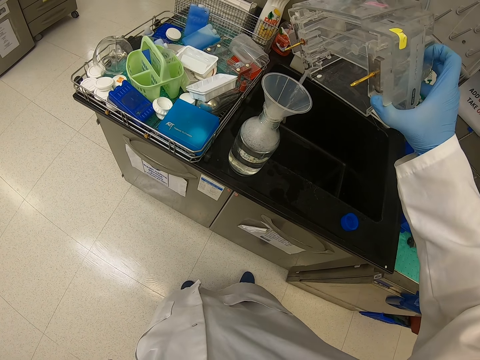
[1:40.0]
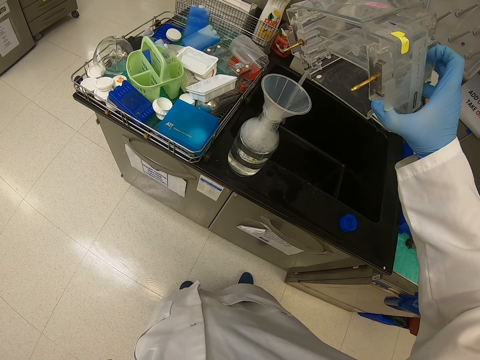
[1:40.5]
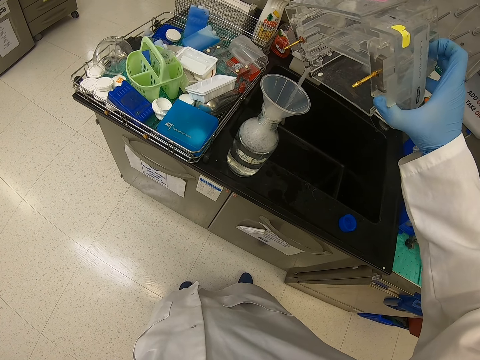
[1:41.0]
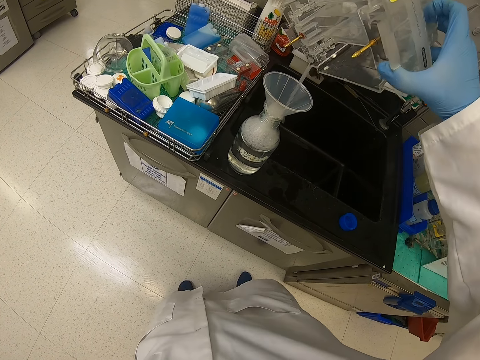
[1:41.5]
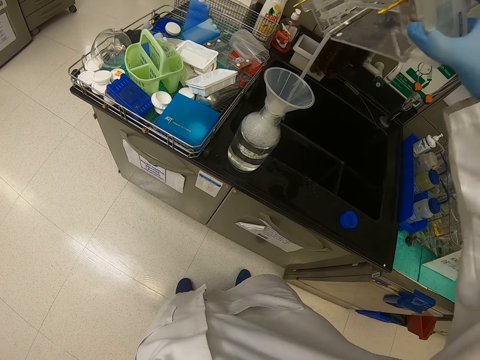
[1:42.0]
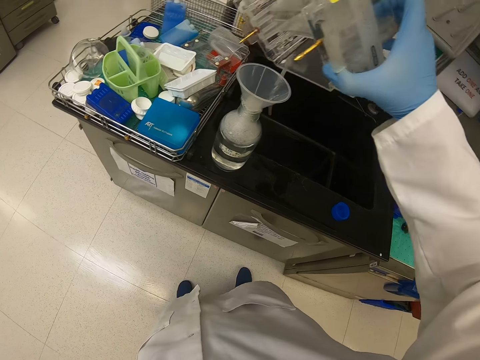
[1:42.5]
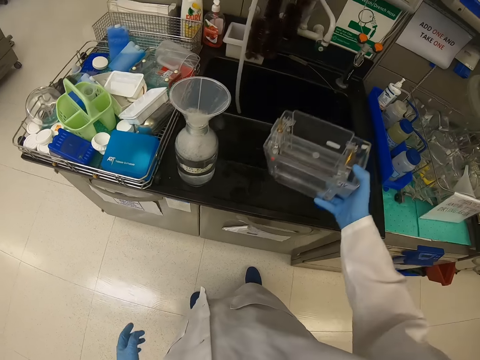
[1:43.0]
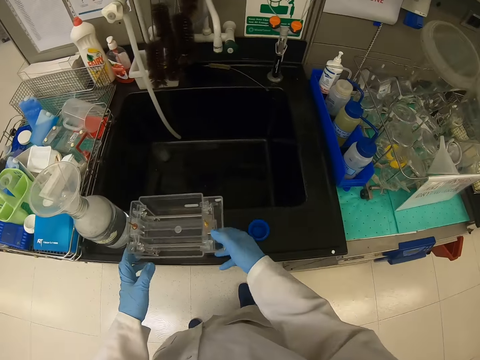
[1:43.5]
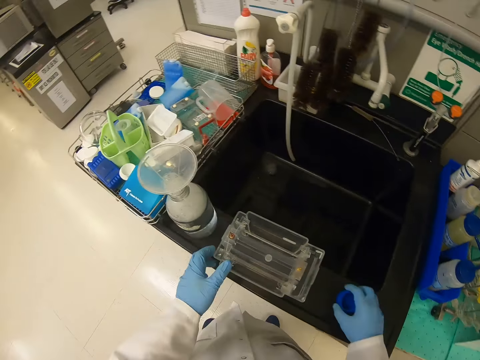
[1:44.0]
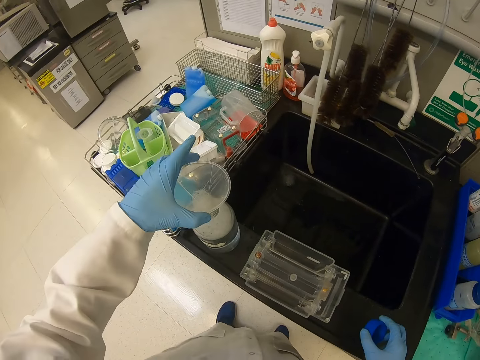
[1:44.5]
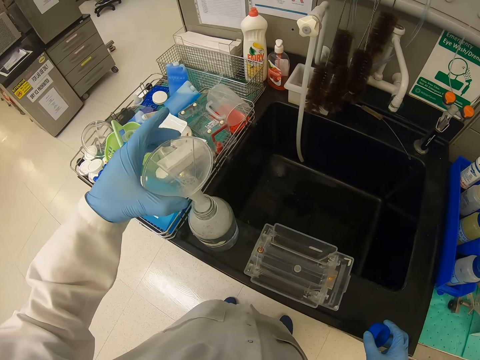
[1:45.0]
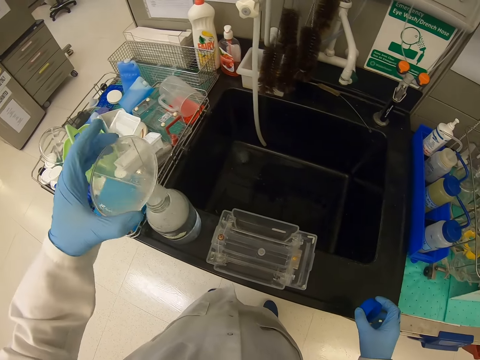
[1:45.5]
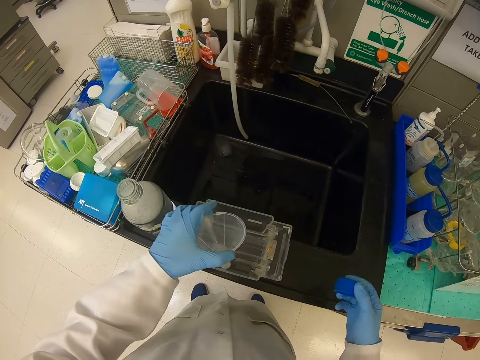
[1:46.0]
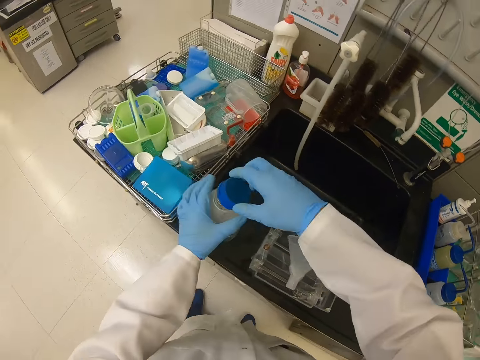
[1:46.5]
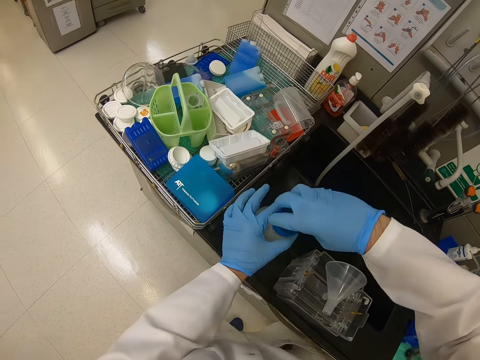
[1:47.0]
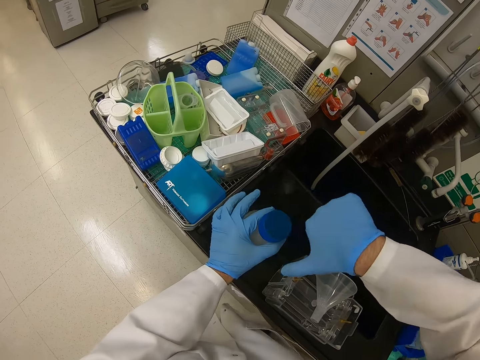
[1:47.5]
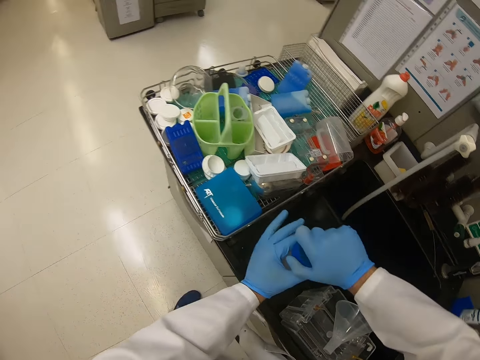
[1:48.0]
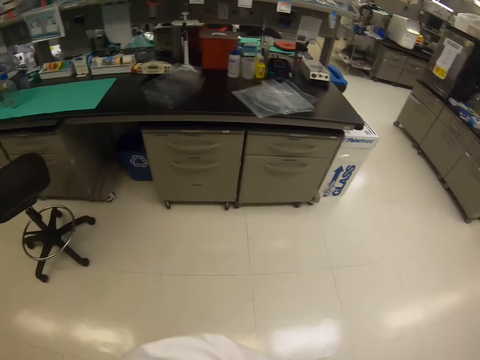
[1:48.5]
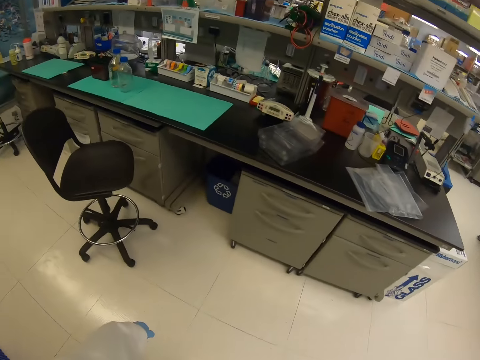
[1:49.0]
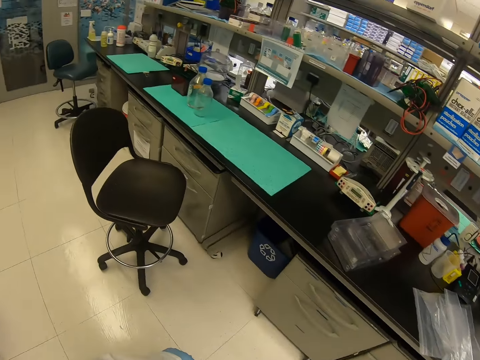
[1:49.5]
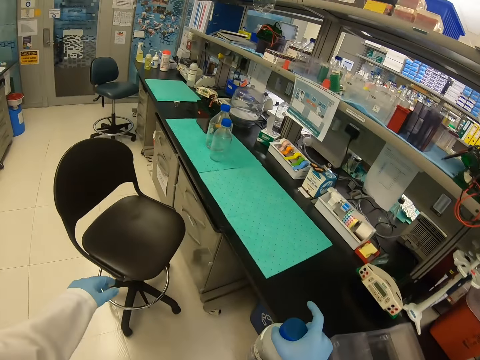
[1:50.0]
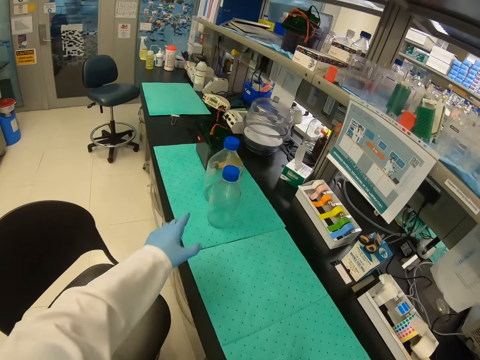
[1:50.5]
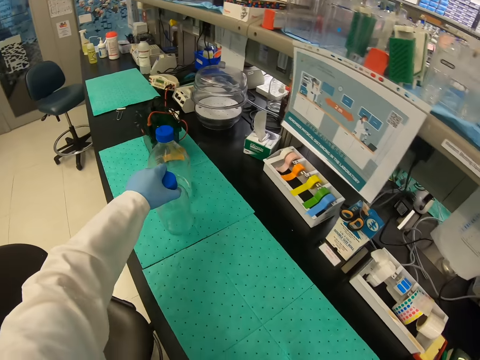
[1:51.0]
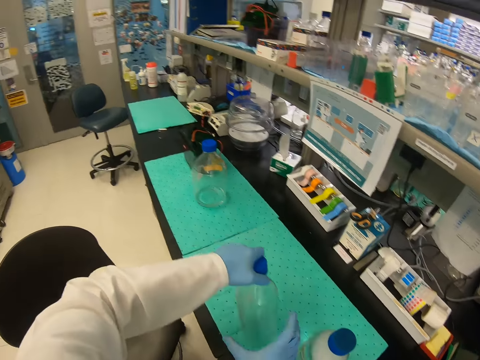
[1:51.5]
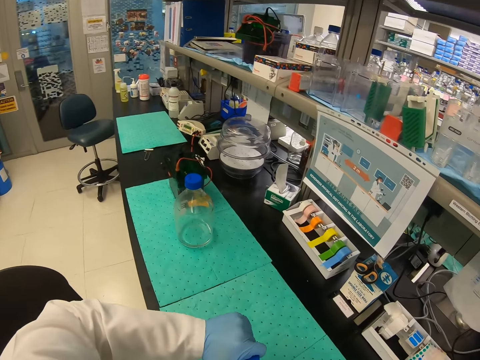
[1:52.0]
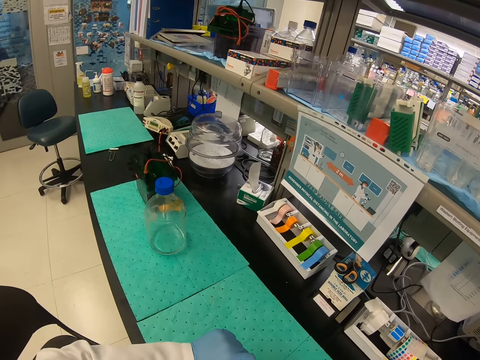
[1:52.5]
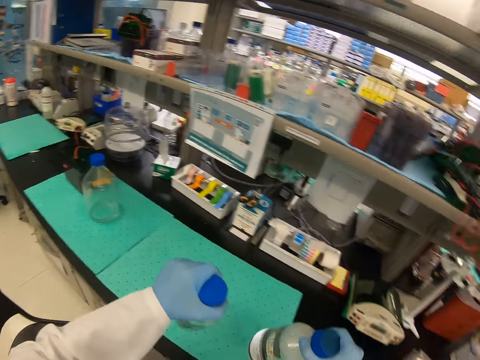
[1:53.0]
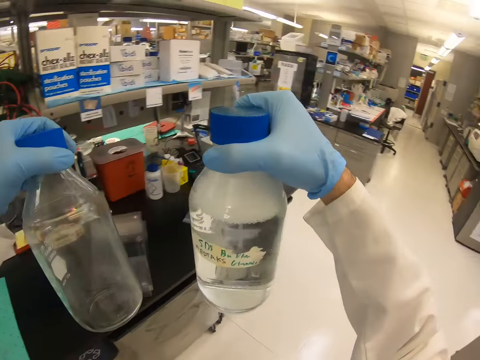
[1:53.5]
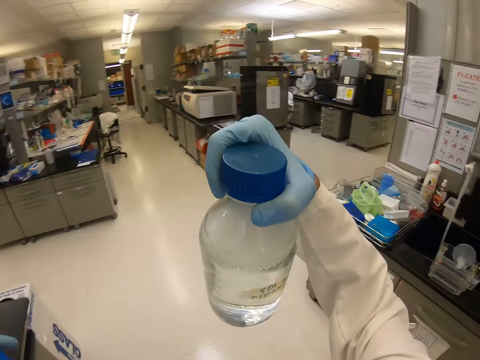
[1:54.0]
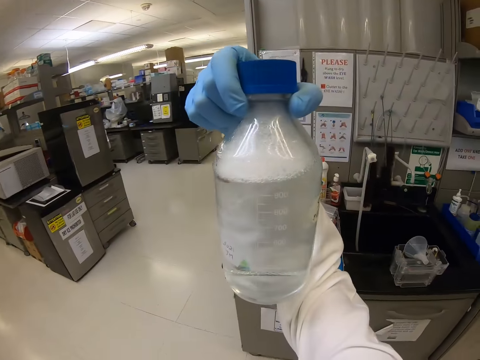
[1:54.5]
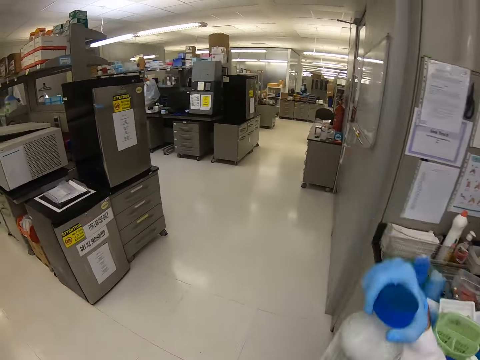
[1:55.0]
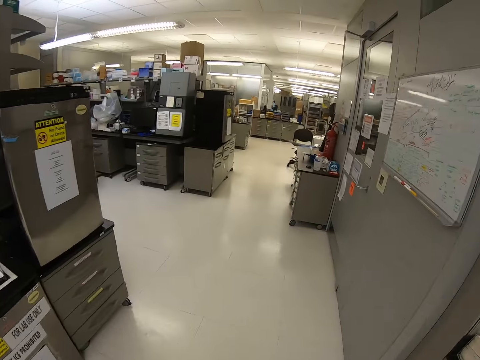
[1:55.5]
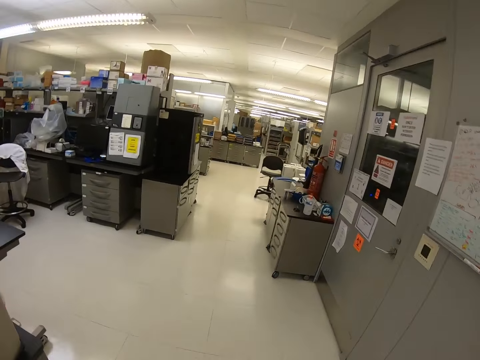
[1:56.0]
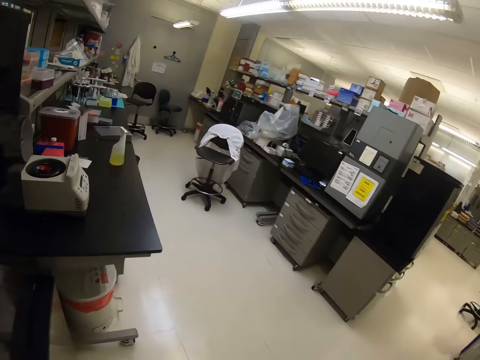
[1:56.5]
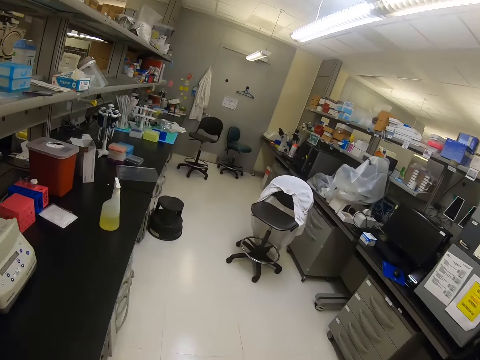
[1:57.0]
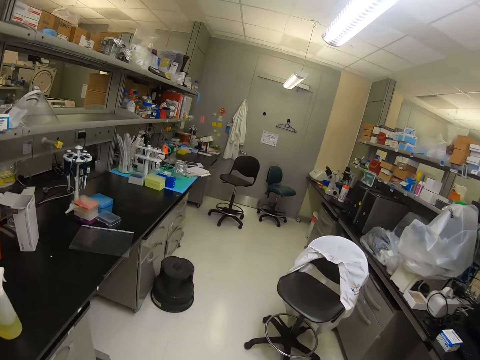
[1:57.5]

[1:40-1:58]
The camera wearer puts the container on the sink table. They take the funnel. They close the container with a lid. They walk around the house. They take bottles. They walk around the house.

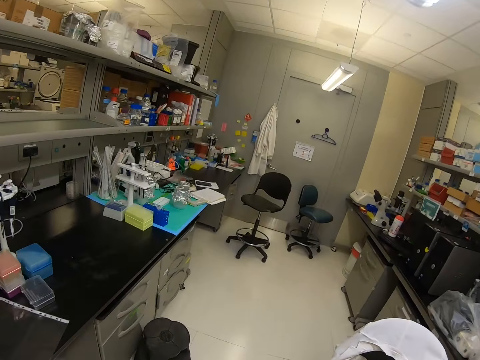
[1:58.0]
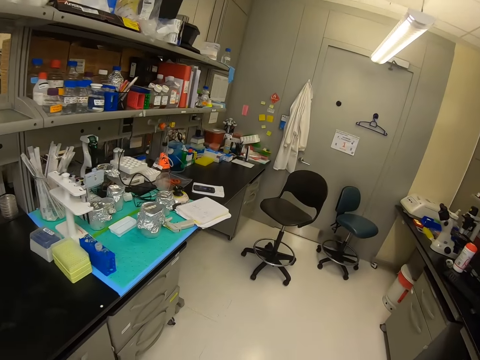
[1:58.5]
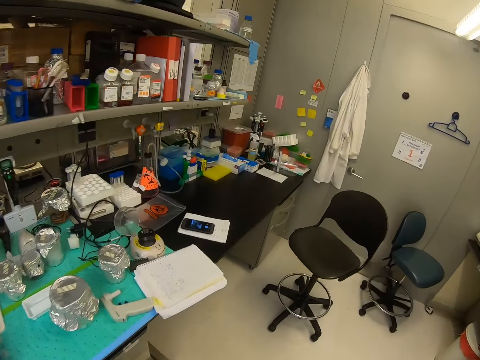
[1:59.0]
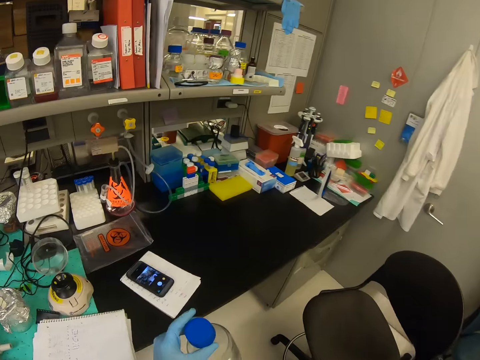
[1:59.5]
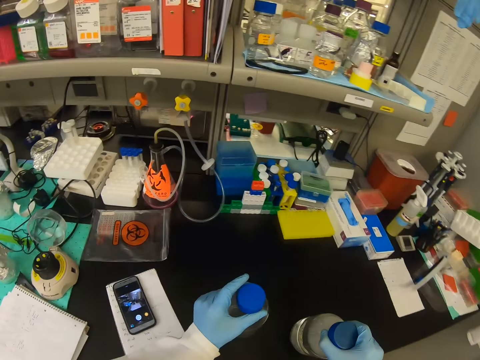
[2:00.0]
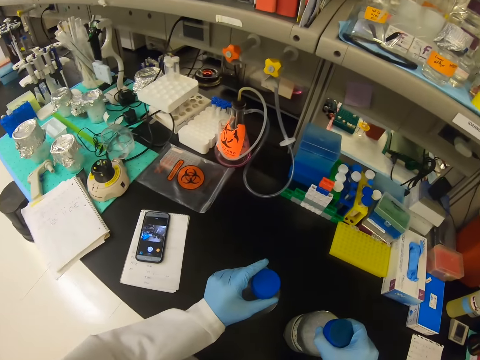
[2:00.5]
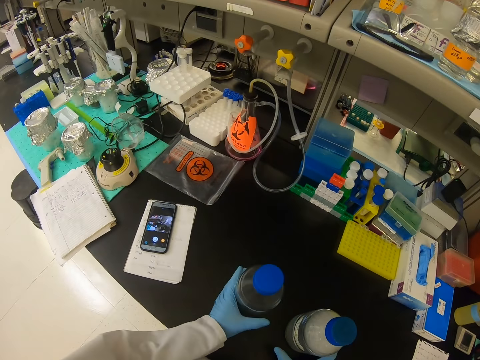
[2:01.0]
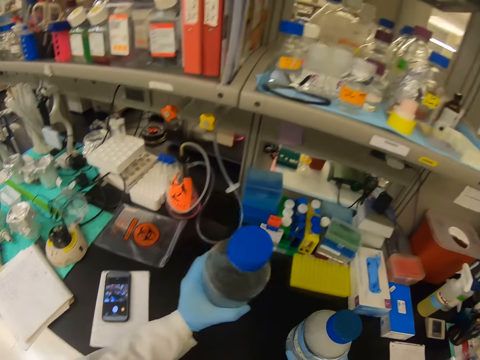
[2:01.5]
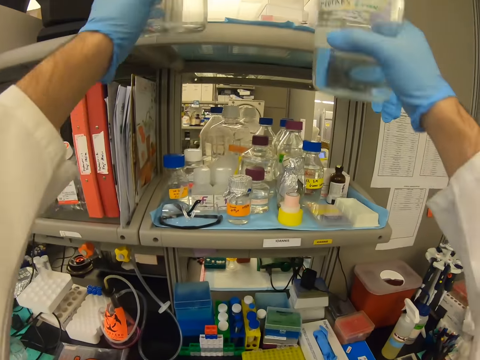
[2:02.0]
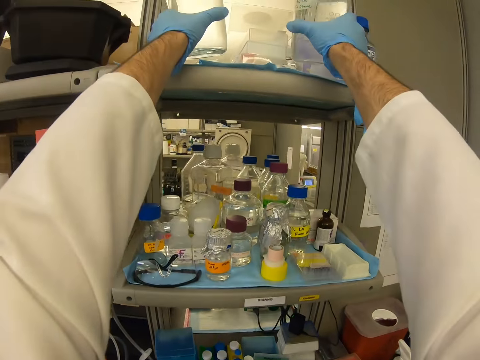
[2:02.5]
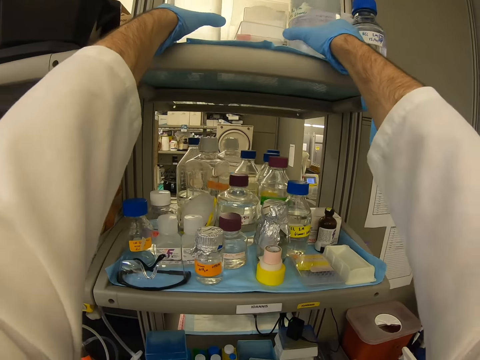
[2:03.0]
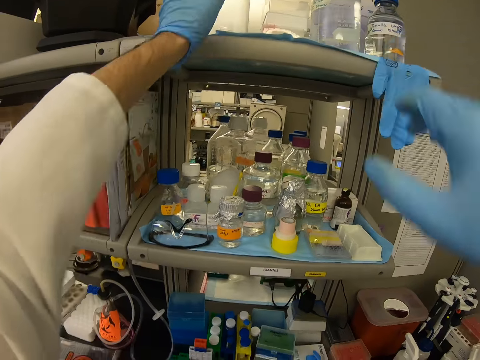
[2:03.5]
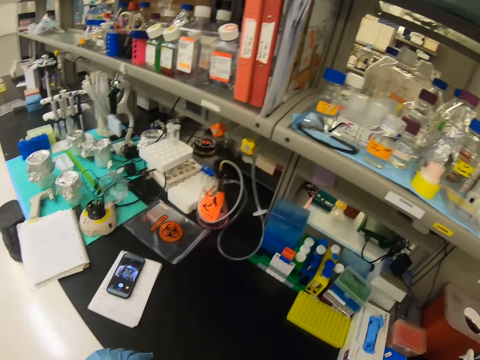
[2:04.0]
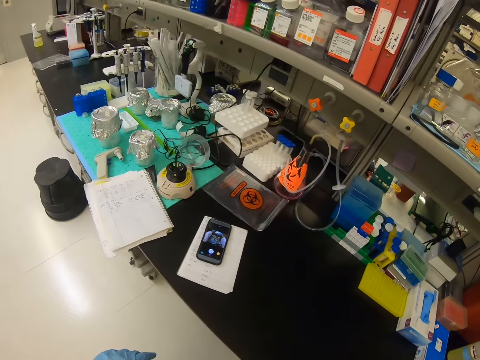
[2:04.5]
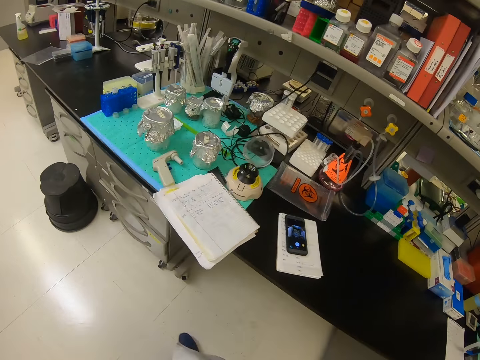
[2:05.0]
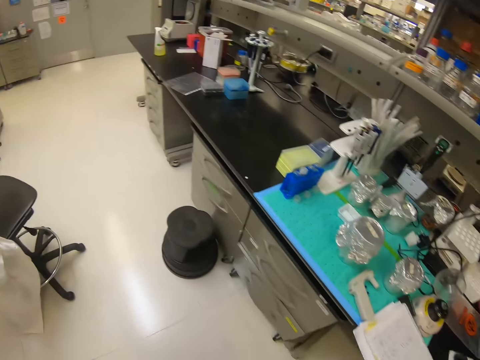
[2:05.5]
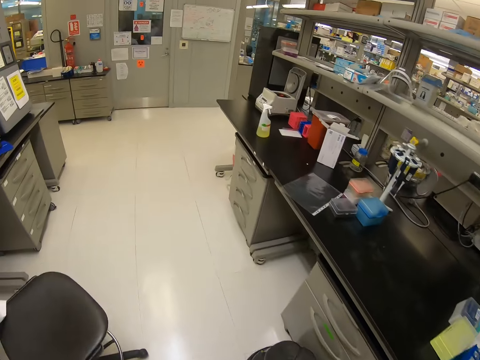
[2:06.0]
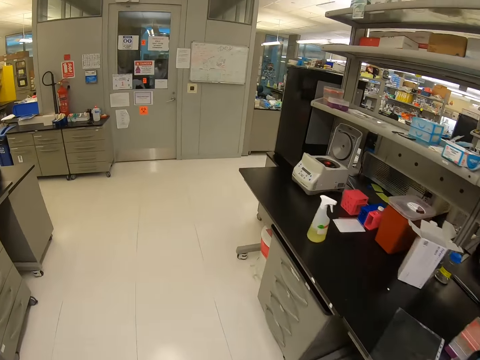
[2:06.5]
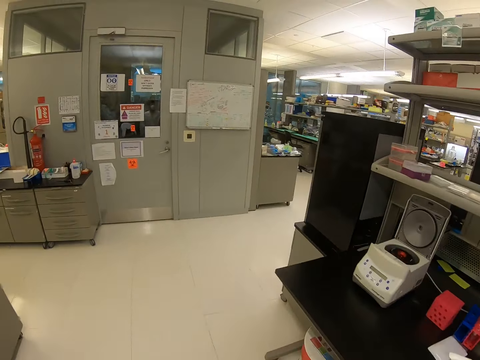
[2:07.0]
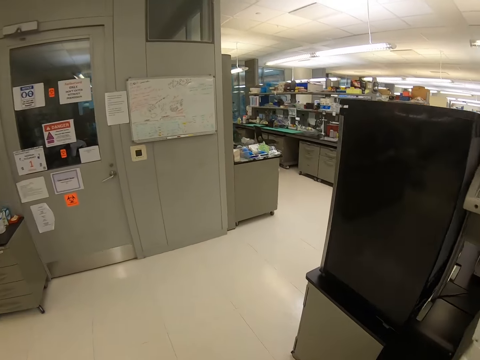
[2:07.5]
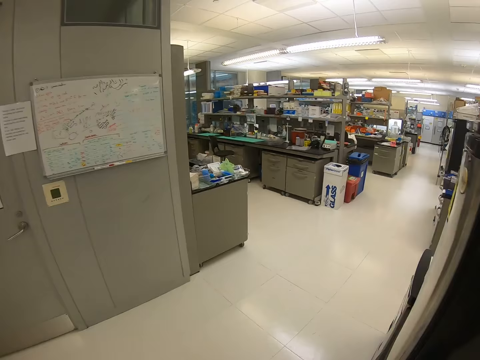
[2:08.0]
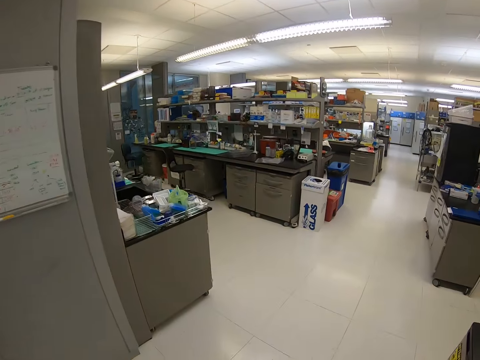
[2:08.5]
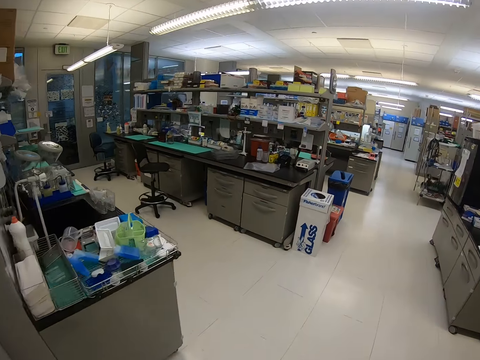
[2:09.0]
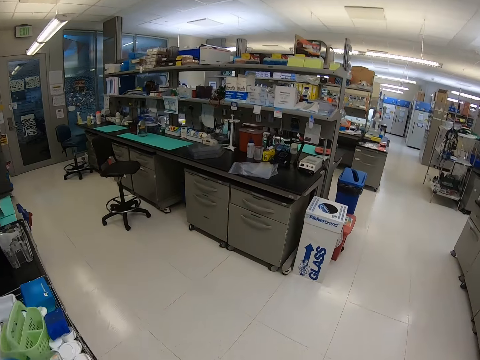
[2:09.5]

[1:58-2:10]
The camera wearer puts the bottles on the table. They put the bottles on the top shelf. They walk around the house.
